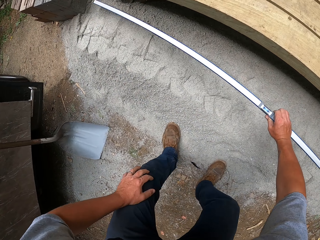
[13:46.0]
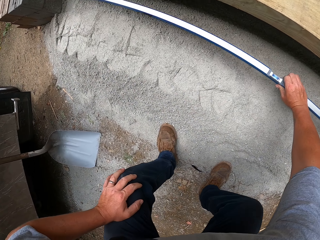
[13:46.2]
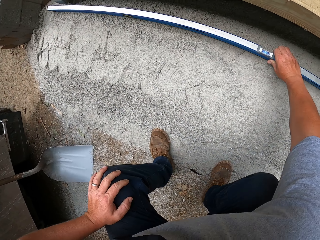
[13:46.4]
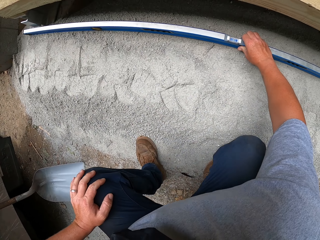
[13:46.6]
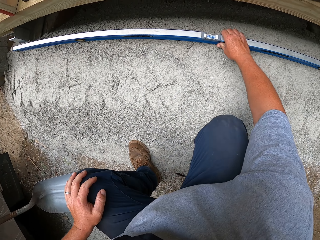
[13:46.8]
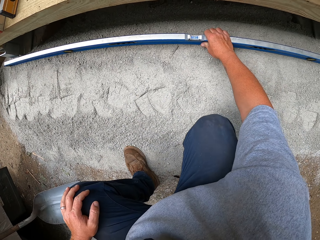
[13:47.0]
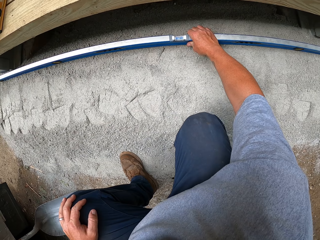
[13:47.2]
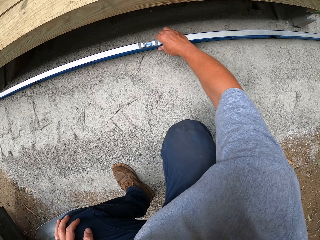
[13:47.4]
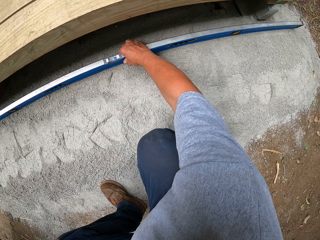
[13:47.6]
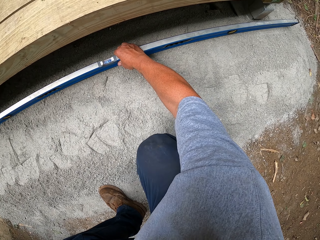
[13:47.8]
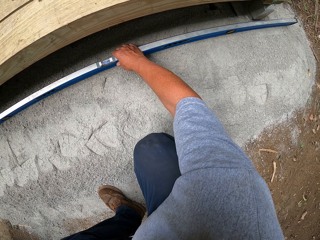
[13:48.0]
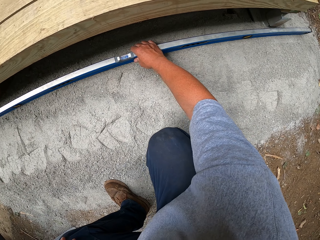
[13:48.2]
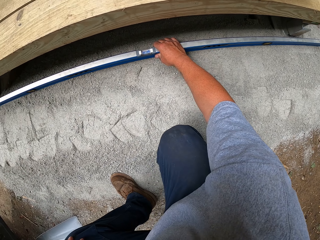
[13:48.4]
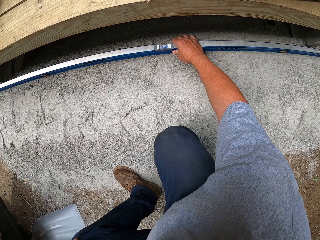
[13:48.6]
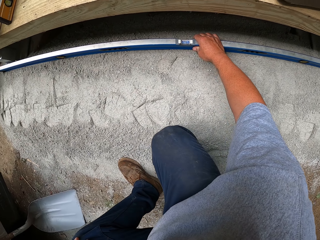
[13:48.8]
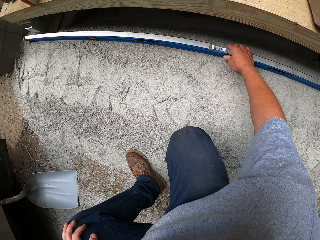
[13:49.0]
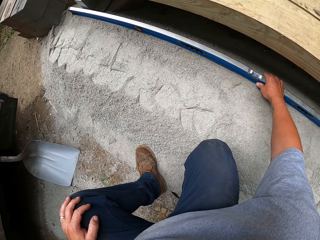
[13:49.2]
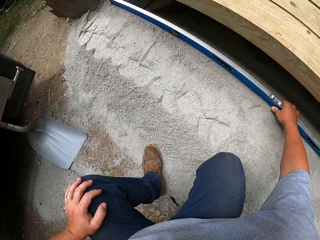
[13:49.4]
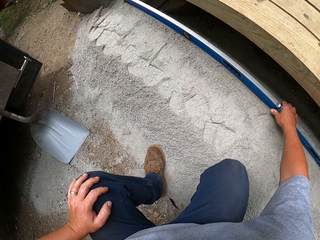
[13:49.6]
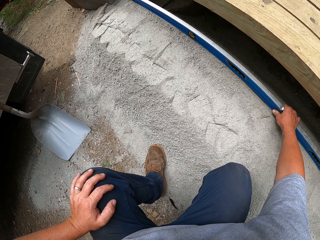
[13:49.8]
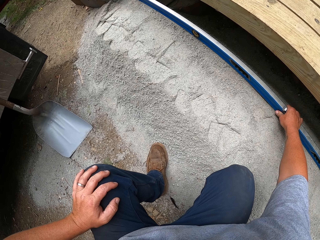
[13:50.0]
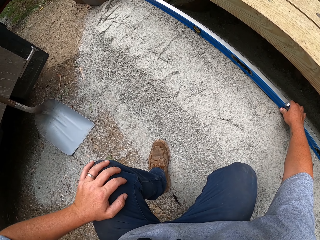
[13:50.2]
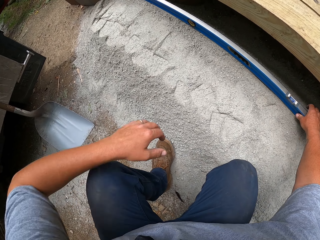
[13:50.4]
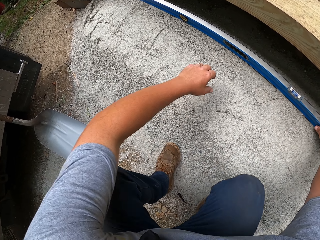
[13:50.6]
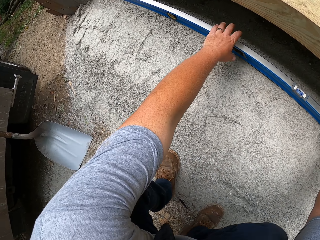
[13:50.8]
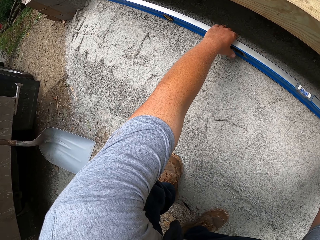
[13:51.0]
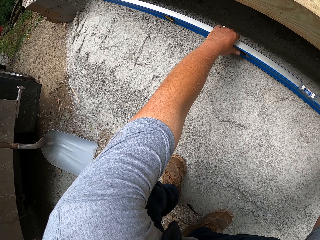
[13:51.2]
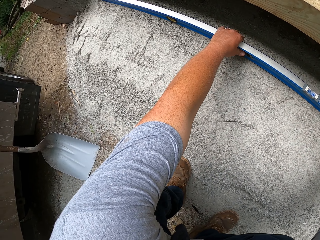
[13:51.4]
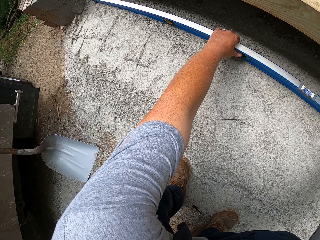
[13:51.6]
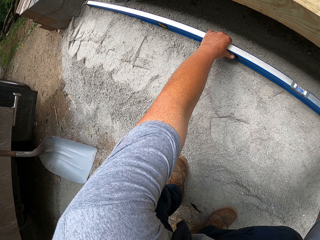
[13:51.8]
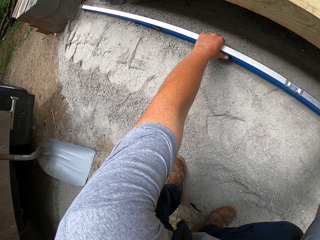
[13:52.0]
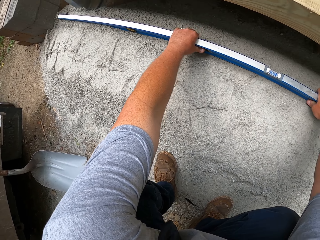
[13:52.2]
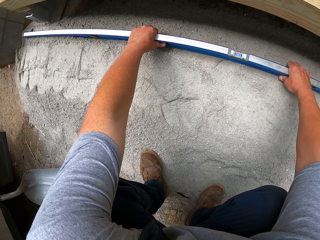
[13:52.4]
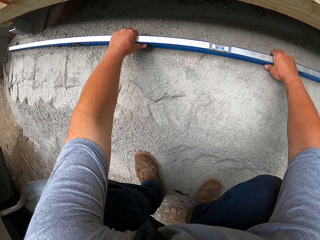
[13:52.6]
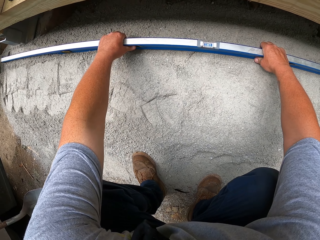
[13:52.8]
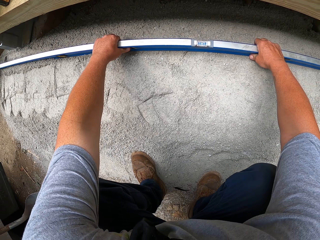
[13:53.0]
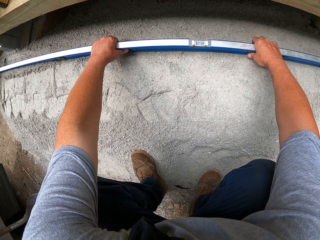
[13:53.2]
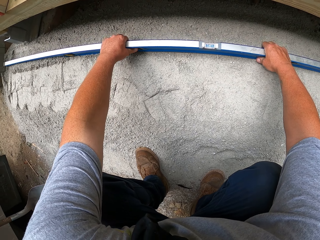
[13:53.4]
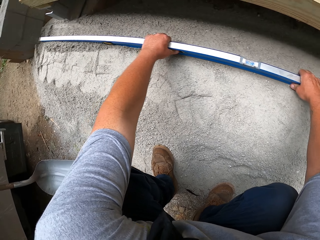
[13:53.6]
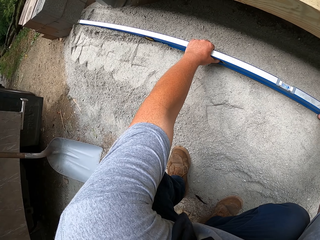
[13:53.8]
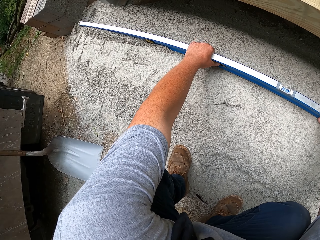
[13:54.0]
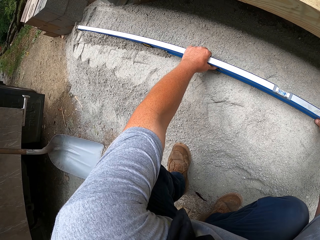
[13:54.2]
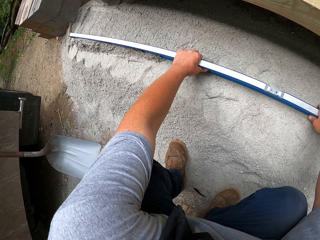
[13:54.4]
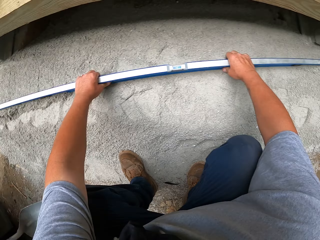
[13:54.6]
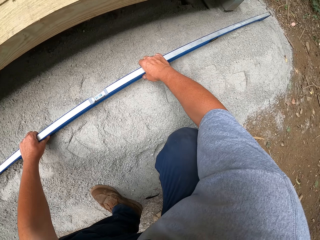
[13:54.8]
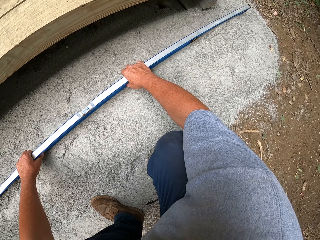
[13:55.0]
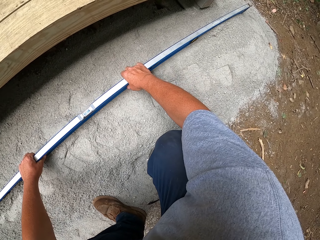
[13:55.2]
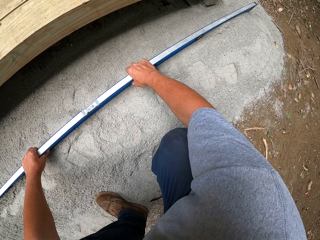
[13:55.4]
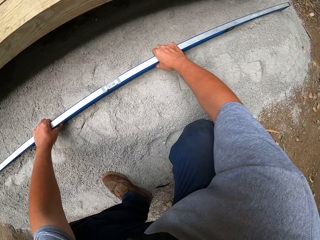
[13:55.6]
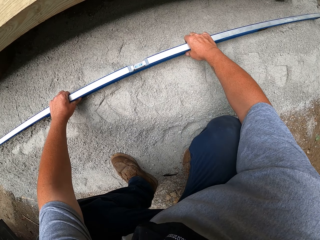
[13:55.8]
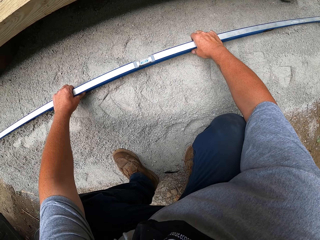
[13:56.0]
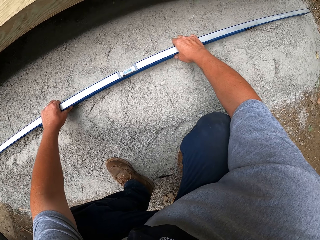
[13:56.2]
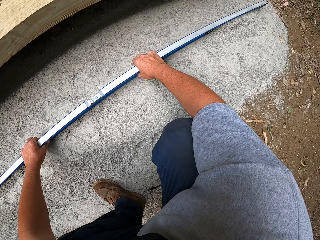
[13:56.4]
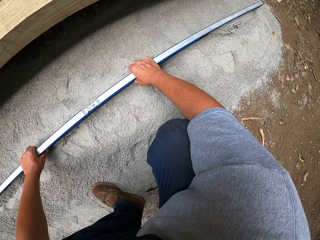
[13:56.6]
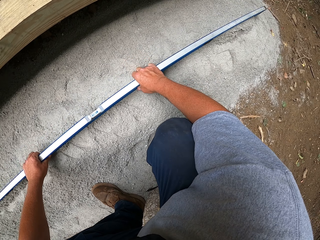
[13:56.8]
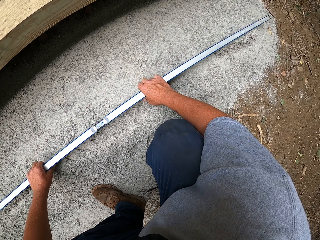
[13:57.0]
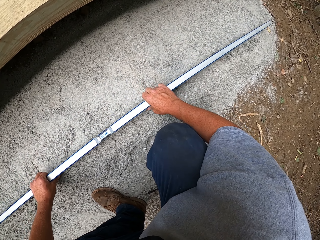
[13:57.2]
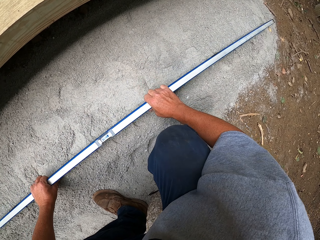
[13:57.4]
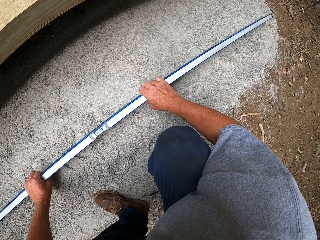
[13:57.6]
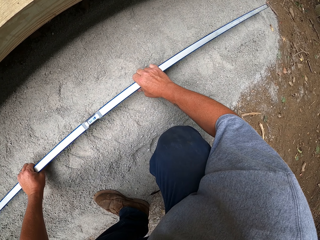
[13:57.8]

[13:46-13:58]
The camera wearer flattens the sand with the metal roll rail. They squat. They level the cement using the spirit level.

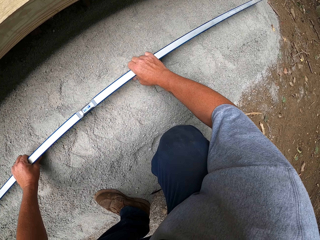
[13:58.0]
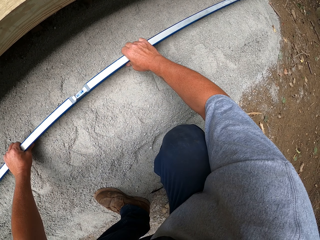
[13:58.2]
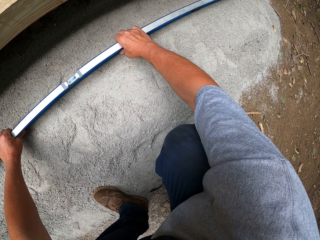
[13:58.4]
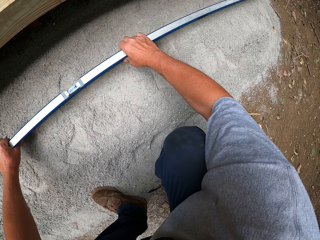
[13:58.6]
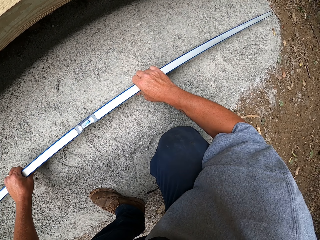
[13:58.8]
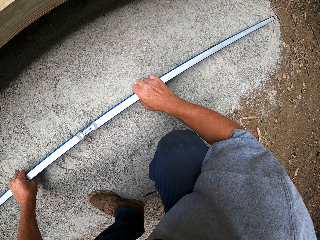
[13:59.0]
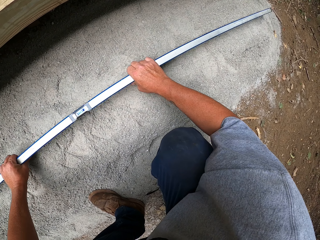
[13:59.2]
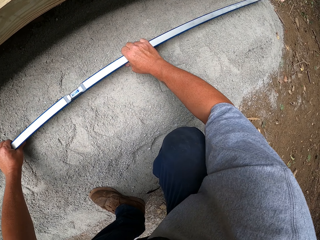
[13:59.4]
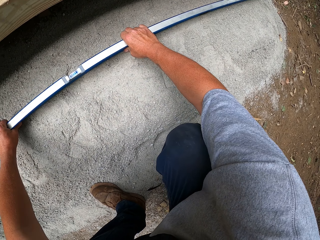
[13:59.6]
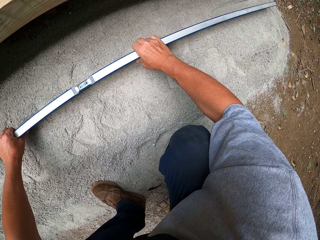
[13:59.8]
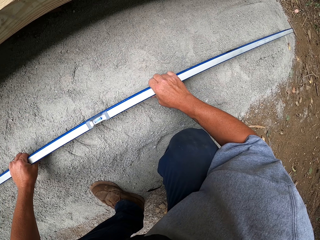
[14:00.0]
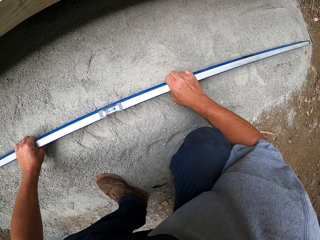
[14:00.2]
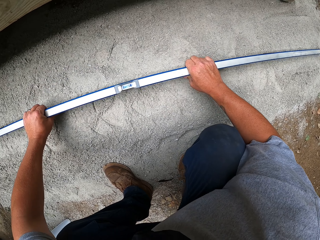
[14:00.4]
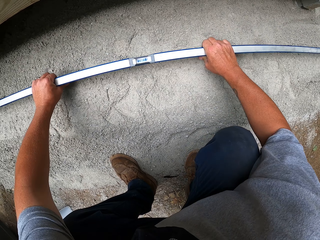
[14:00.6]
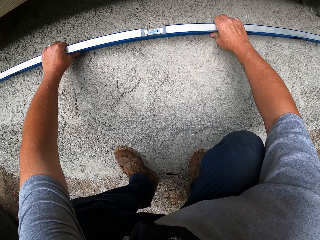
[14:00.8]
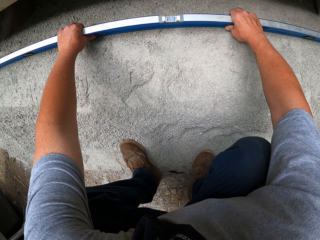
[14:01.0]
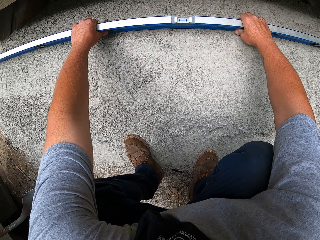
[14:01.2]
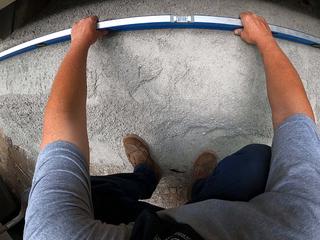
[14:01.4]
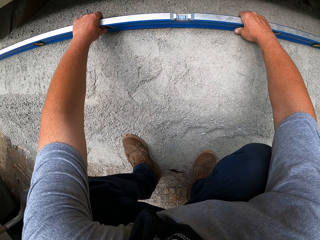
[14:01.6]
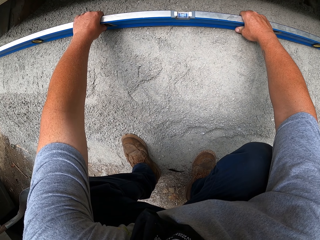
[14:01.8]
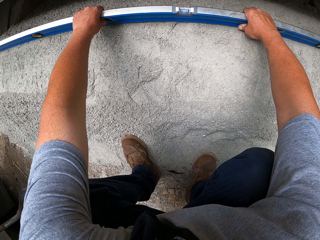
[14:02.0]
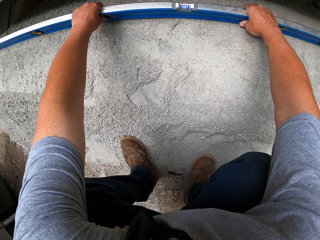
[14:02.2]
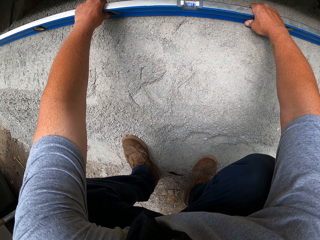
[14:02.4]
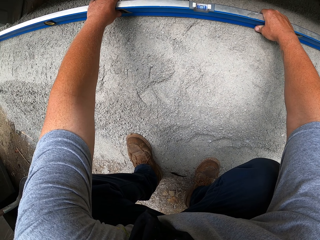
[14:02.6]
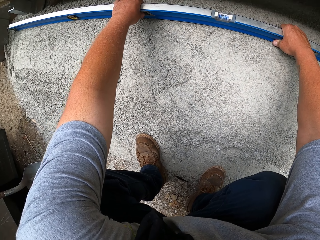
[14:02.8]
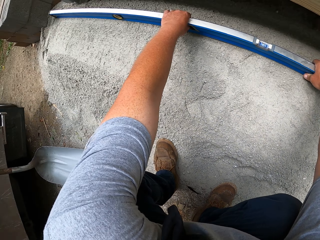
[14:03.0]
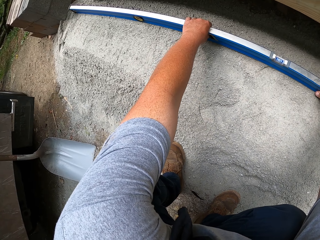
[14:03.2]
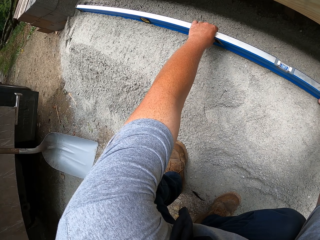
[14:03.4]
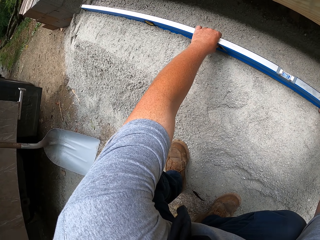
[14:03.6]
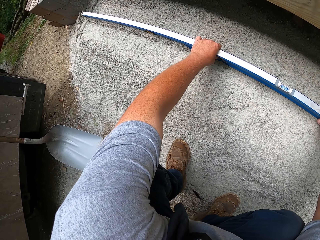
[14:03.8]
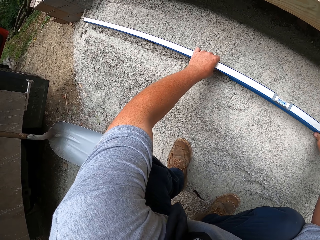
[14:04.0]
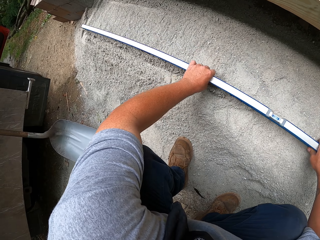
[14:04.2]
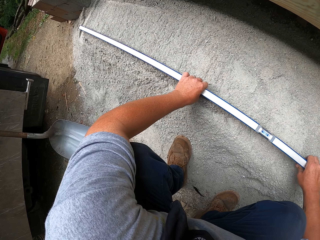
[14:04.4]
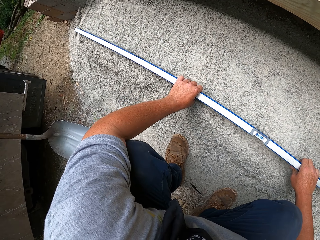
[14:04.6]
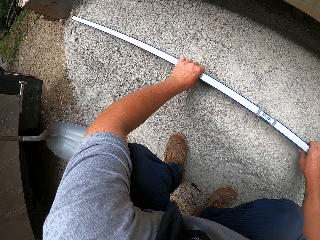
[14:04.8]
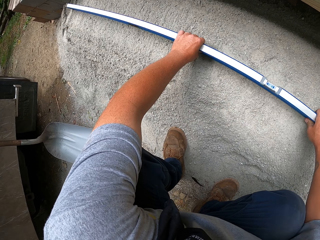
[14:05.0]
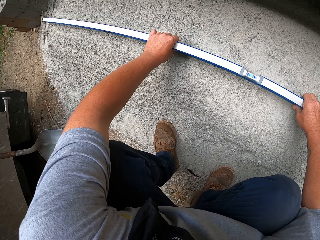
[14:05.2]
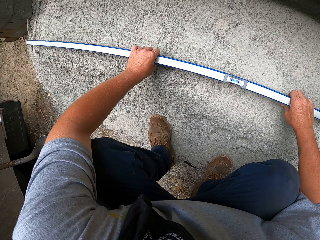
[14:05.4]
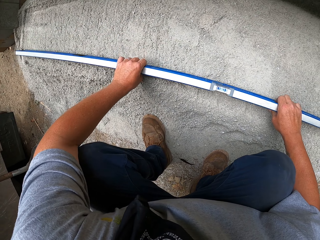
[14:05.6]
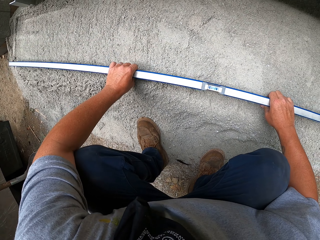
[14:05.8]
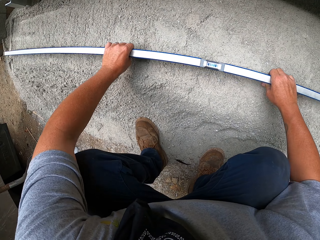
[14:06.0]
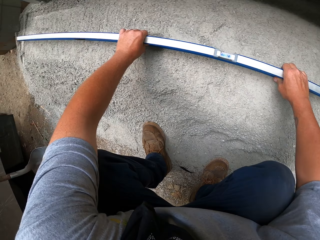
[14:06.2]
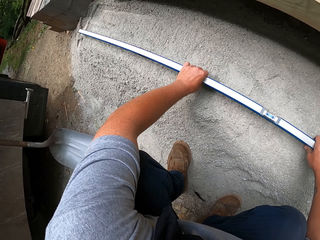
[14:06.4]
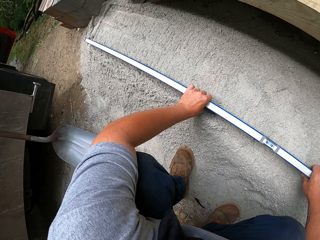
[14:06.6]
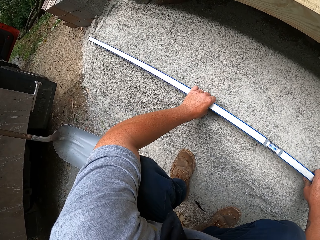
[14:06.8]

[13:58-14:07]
The camera wearer looks around.
